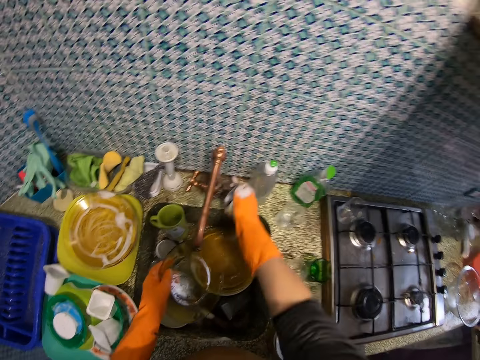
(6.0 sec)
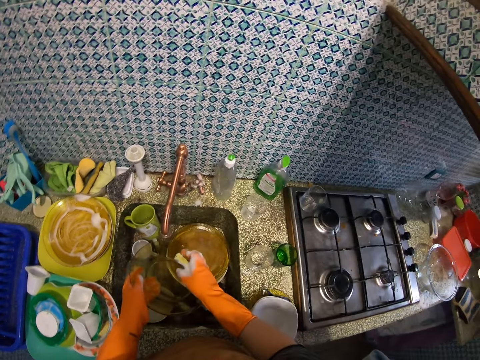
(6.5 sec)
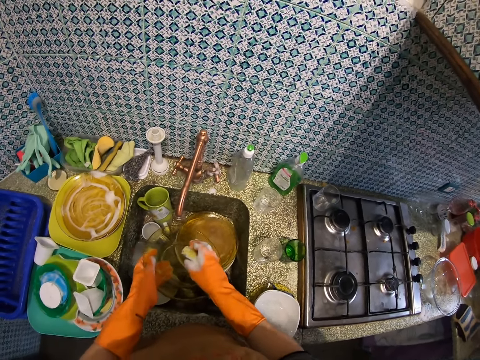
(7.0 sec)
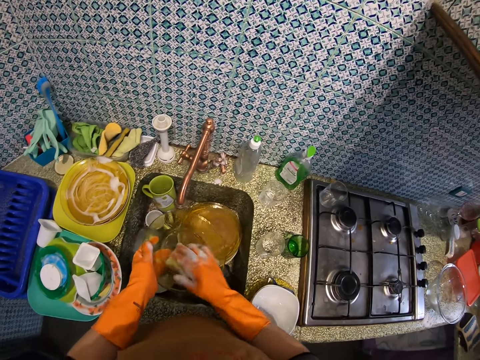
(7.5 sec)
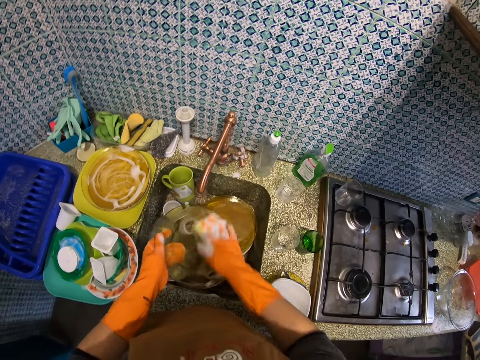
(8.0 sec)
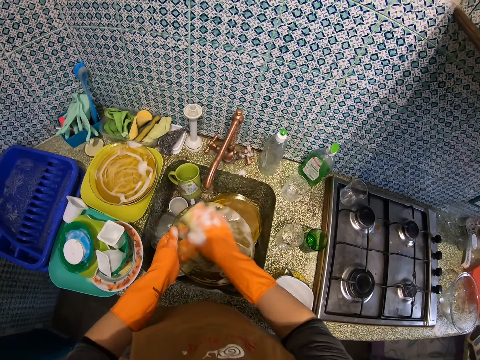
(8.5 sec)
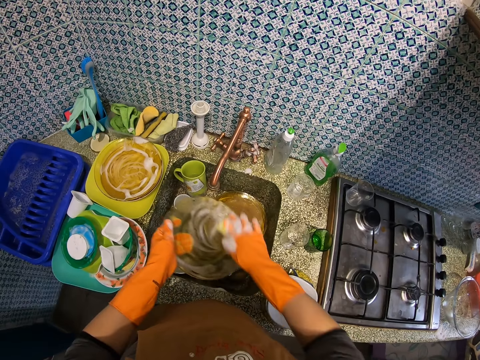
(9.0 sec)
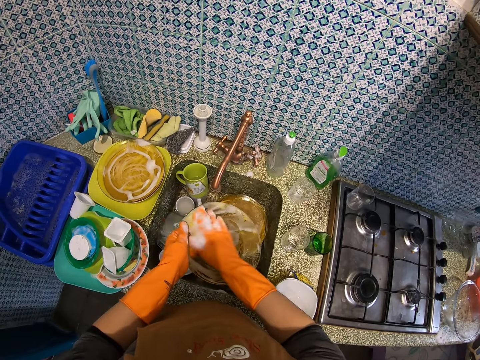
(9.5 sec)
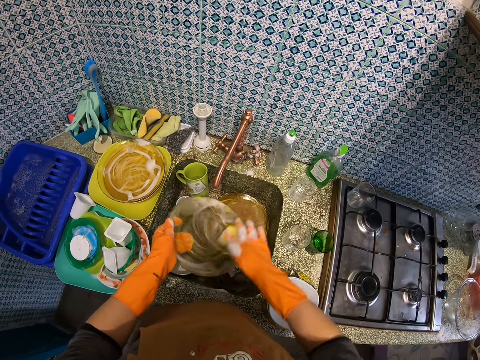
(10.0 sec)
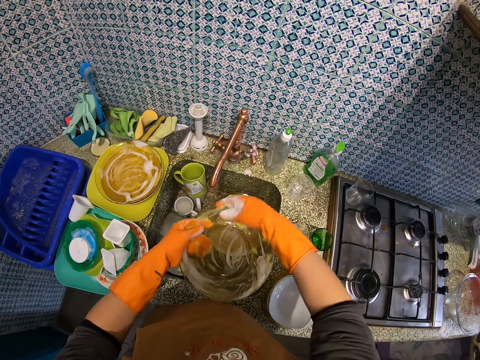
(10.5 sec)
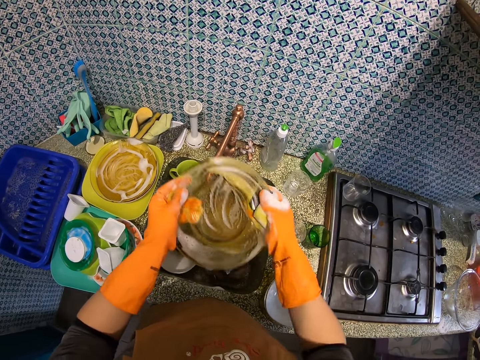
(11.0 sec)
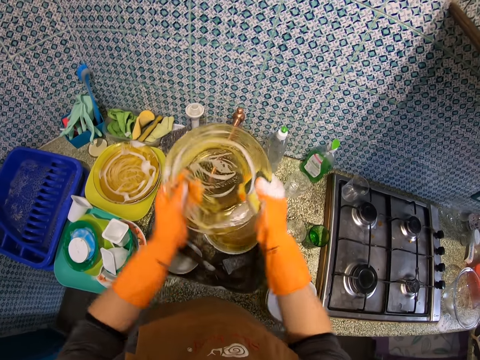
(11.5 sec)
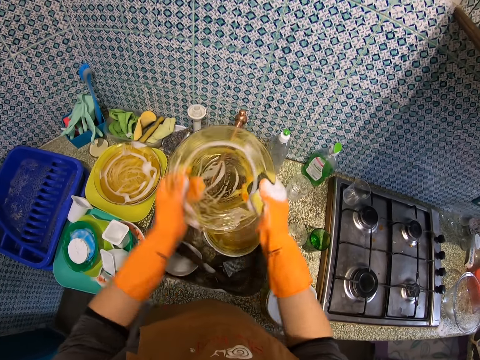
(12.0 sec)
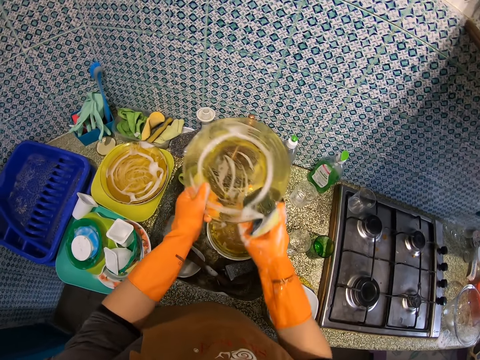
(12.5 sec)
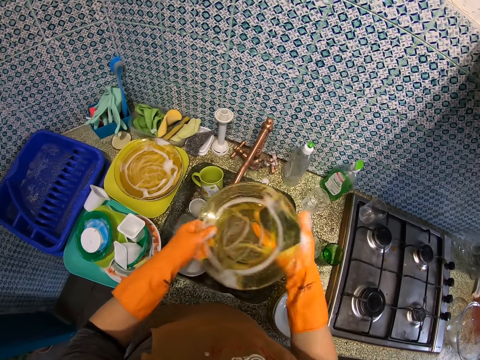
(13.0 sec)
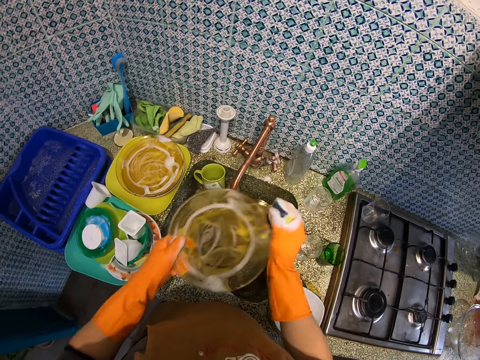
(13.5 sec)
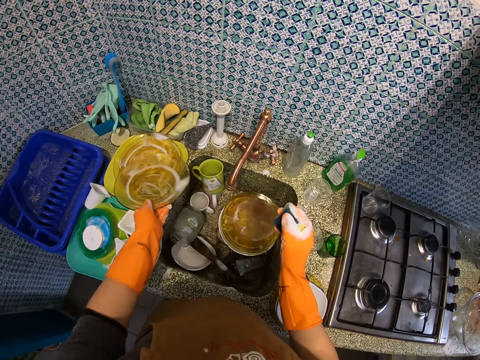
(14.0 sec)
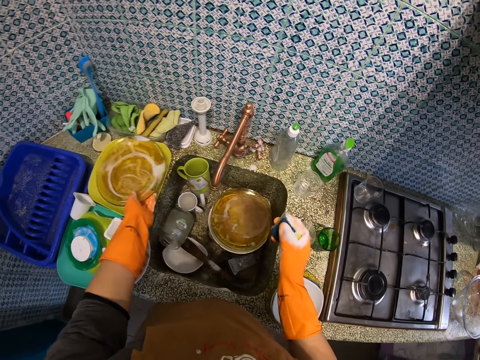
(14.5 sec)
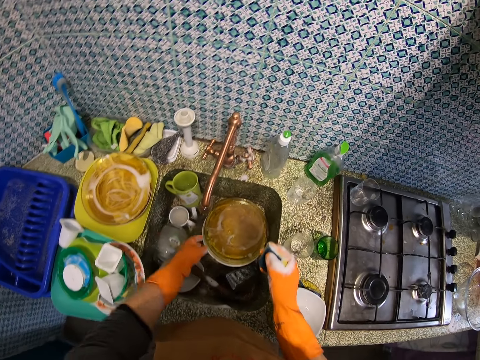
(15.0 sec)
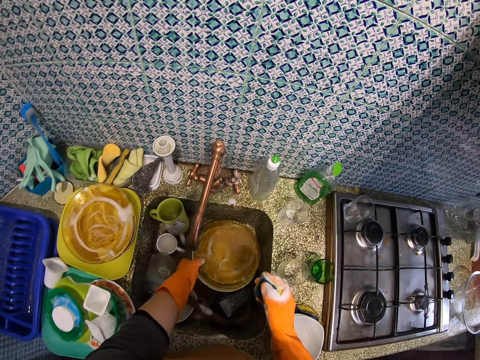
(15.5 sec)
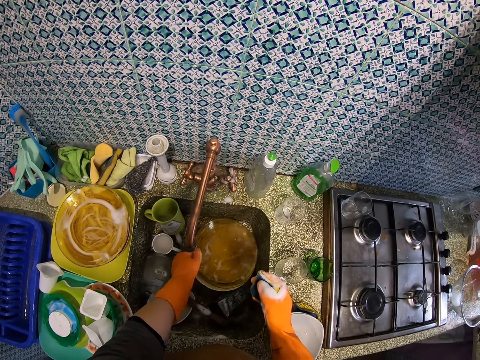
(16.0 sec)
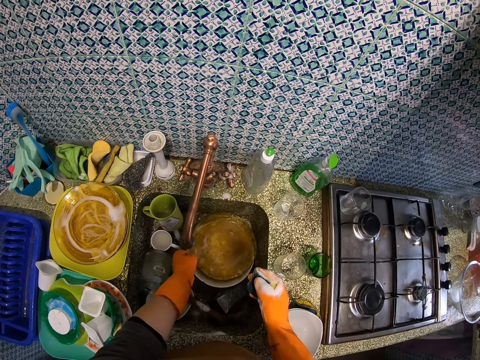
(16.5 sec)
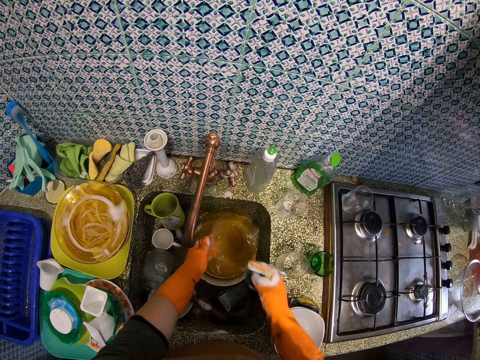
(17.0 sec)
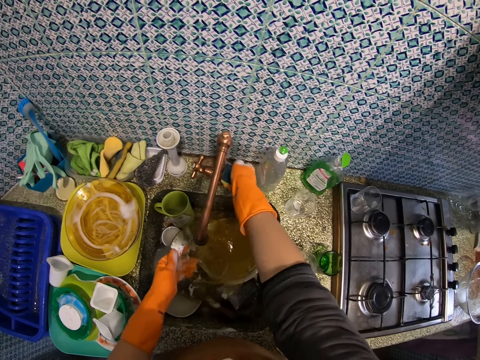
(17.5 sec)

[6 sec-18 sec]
The camera wearer closes the tap. They wash the plate with a dish washing sponge. They place the plate on another dish on the sink table. They pick up a dish from the sink.

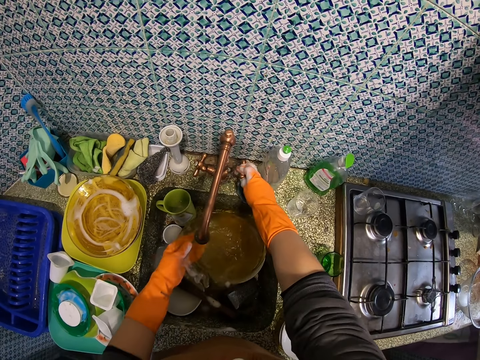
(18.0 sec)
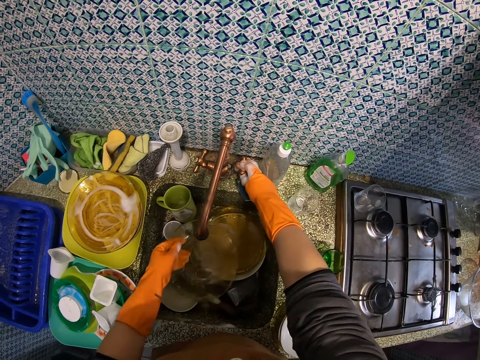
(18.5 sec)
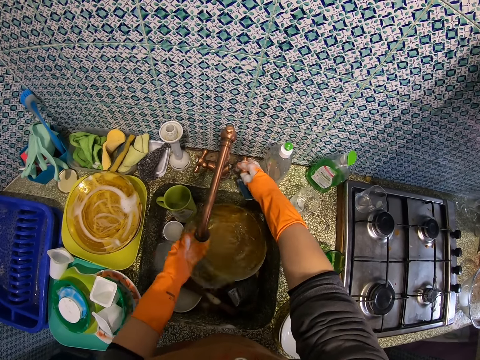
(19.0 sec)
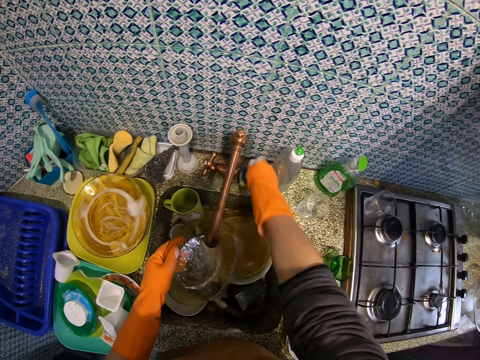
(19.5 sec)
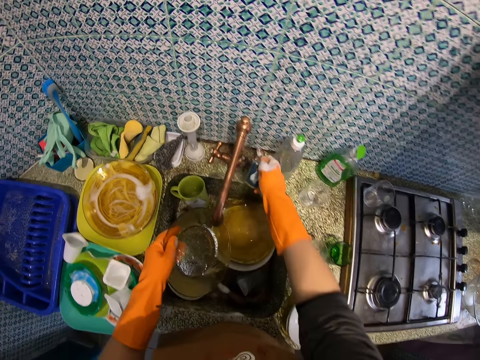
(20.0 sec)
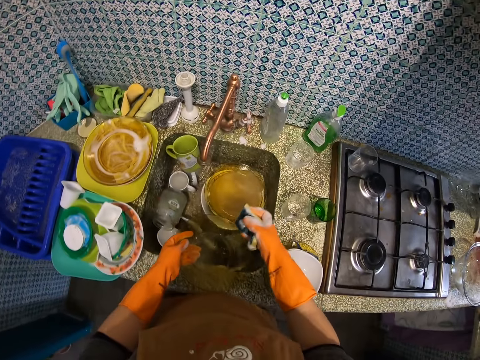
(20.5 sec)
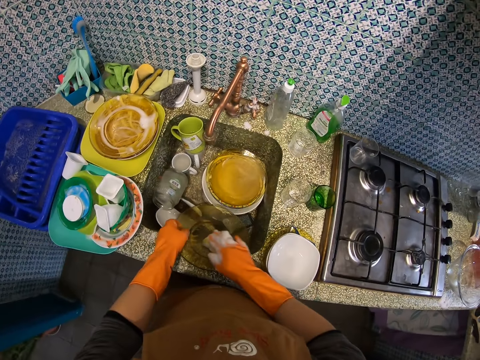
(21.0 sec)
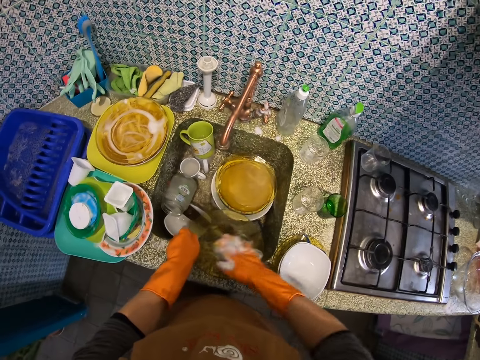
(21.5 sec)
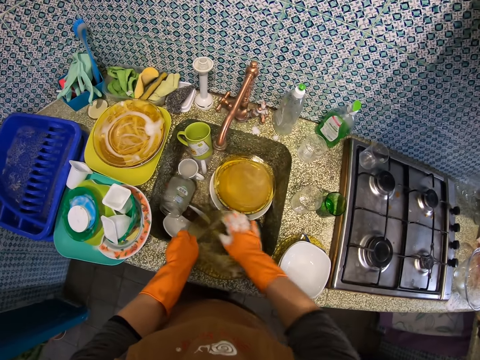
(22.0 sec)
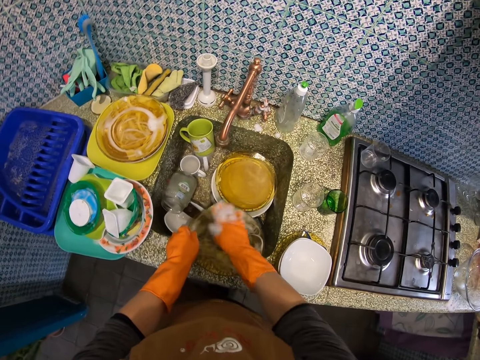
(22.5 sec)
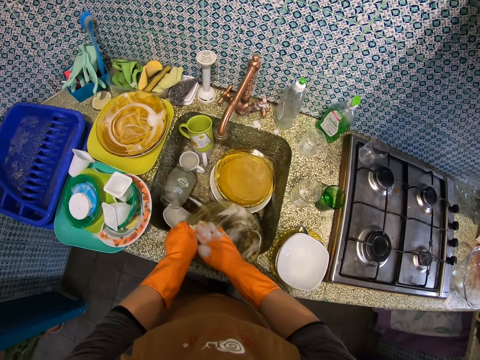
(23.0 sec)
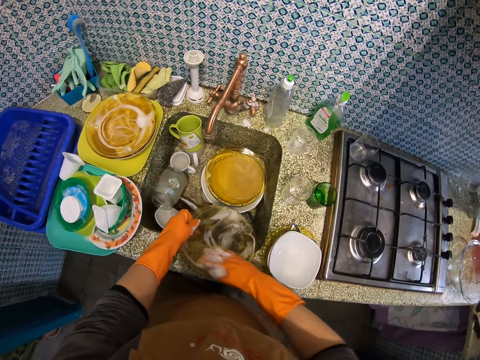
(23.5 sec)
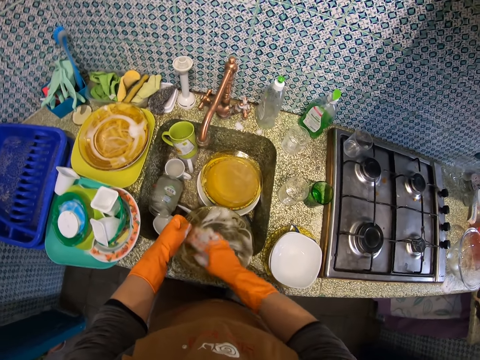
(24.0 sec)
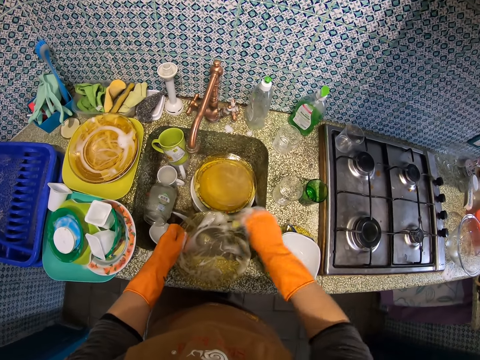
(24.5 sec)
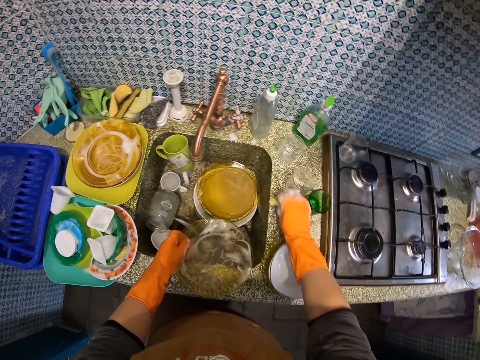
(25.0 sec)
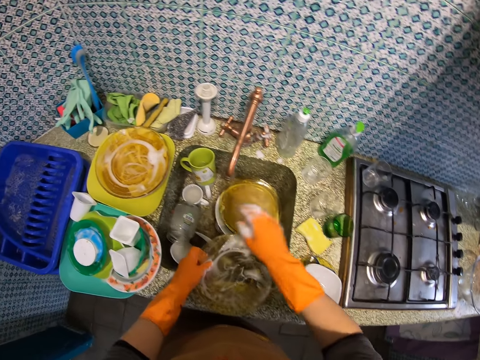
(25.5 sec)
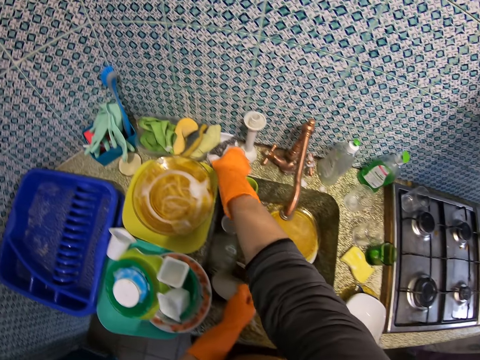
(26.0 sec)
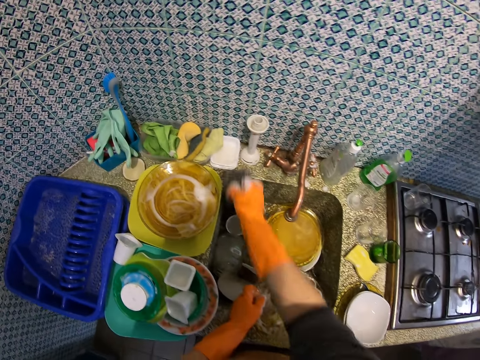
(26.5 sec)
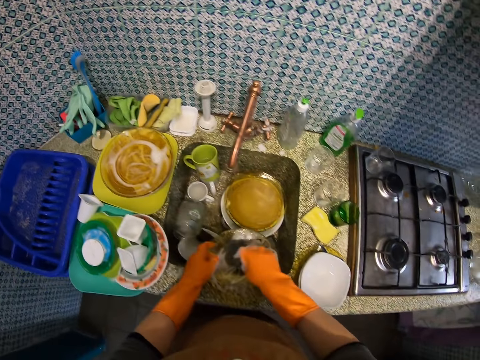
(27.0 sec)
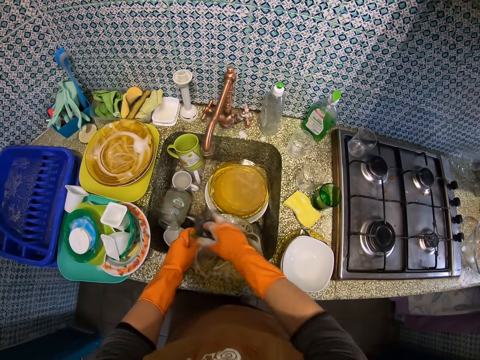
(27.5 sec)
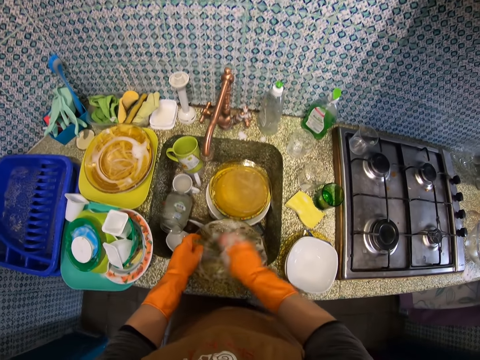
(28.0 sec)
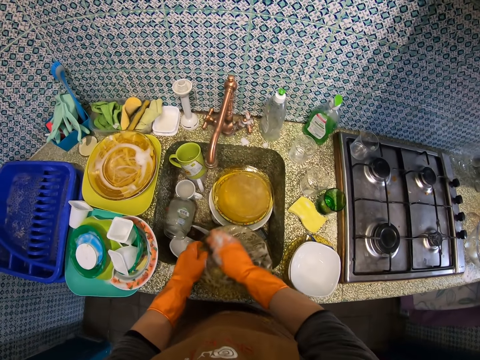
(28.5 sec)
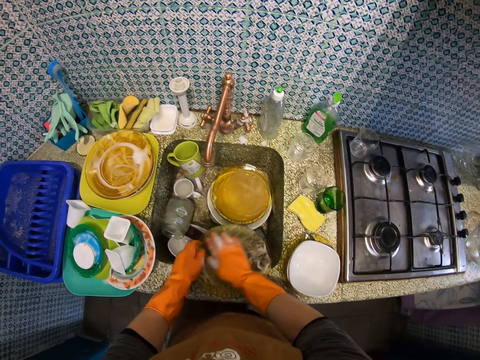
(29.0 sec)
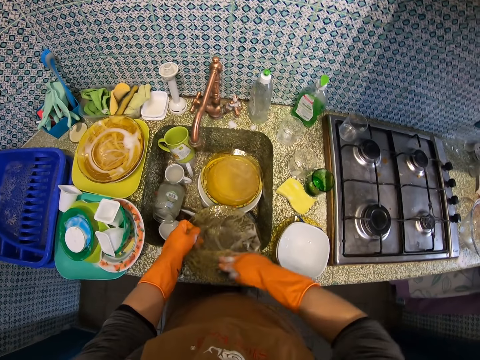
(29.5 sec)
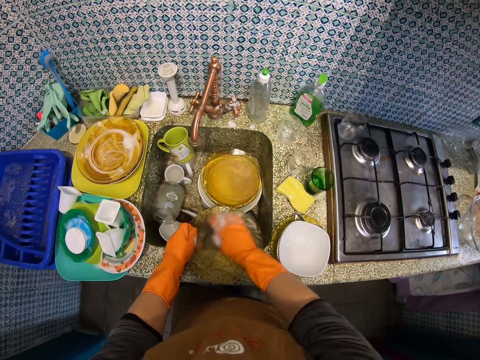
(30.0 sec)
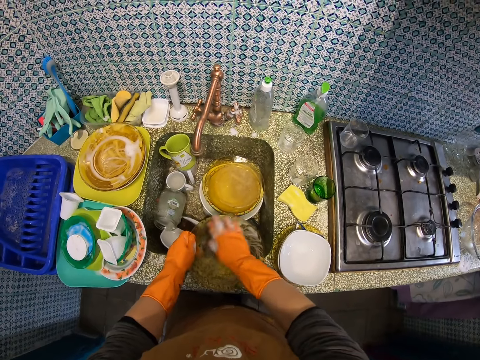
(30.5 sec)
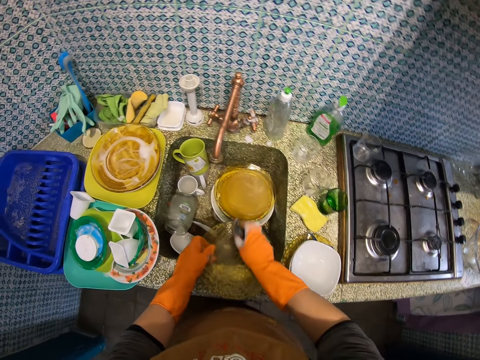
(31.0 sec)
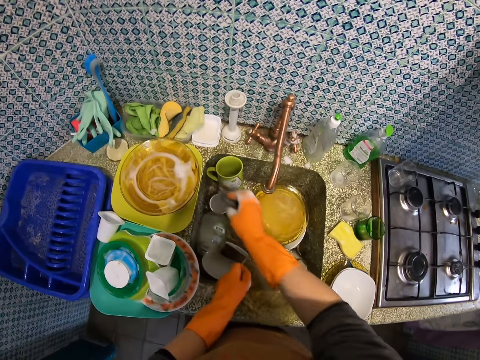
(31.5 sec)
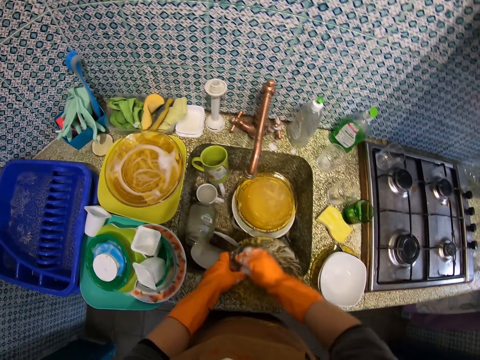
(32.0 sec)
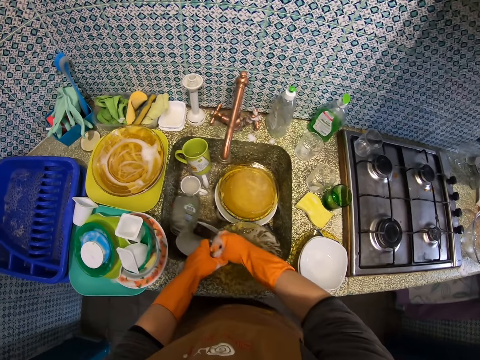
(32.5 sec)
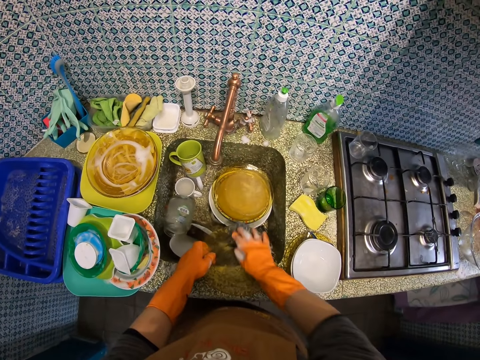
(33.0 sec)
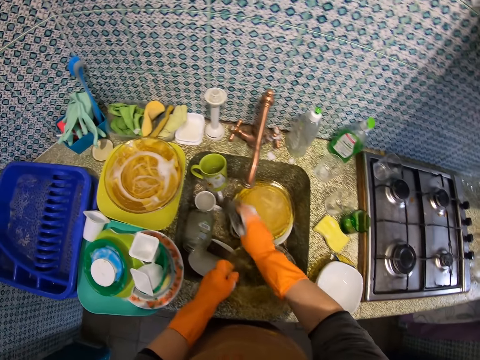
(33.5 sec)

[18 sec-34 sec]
The camera wearer opens the water tap. They rinse the plate. They close the water tap. They wash the plate with the dish washing sponge. They adjust a cup on the sink with hands. They put down the dish washing sponge on the sink table. They take the steel wool placed on the sink table. They wash the plate with the steel wool.
